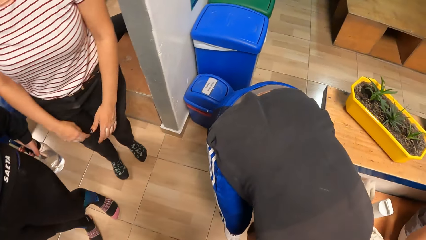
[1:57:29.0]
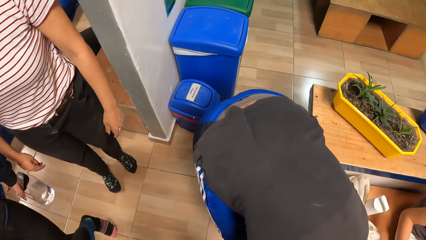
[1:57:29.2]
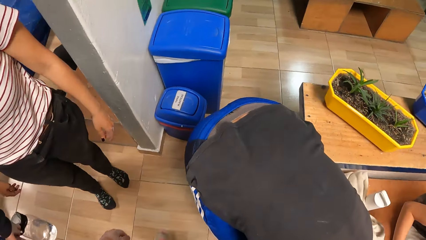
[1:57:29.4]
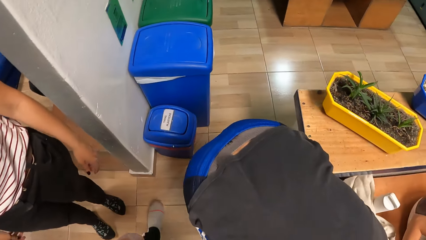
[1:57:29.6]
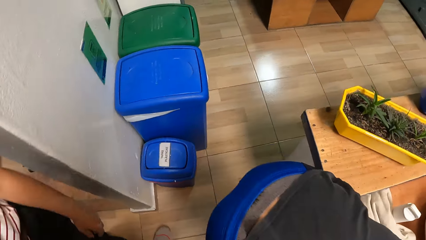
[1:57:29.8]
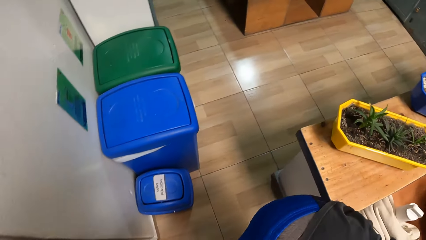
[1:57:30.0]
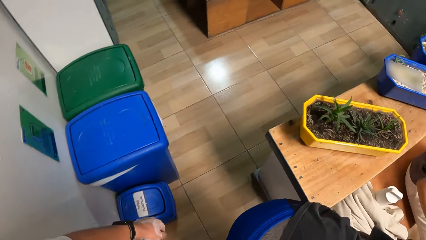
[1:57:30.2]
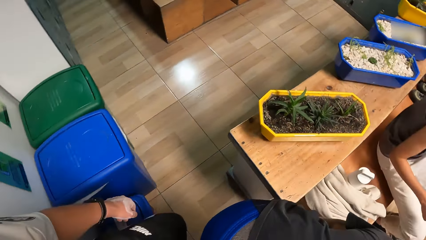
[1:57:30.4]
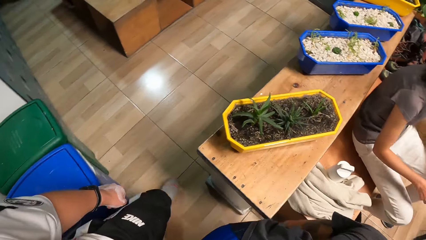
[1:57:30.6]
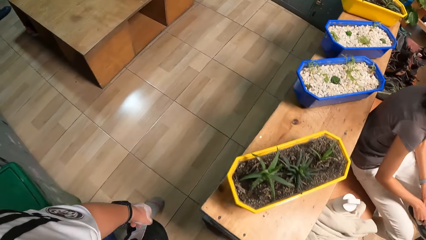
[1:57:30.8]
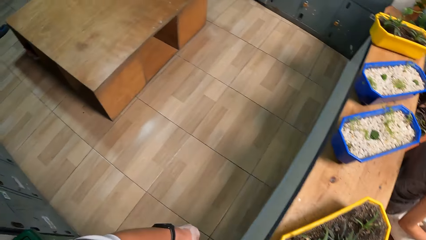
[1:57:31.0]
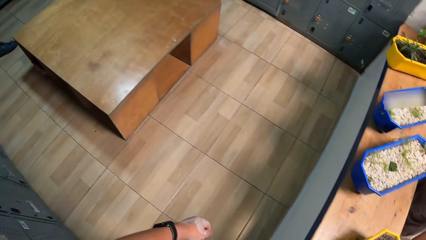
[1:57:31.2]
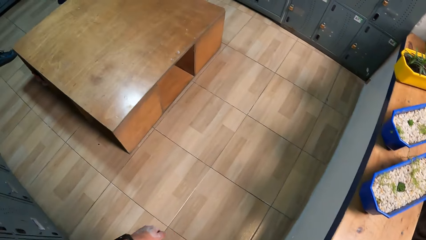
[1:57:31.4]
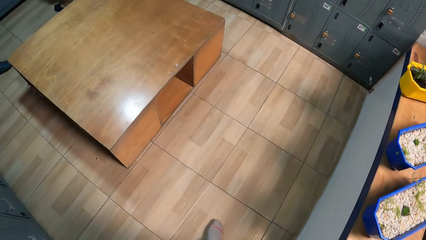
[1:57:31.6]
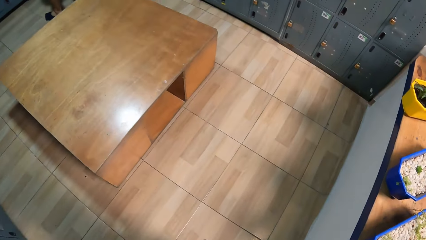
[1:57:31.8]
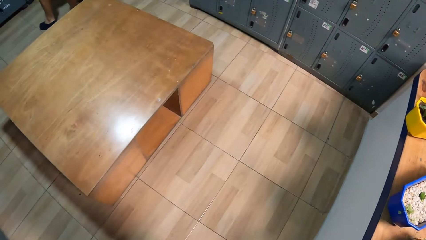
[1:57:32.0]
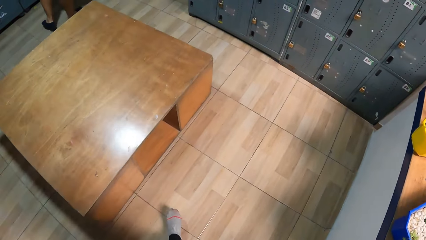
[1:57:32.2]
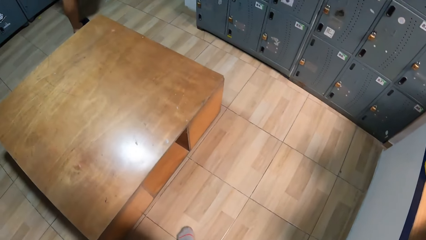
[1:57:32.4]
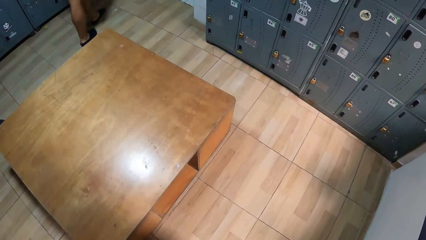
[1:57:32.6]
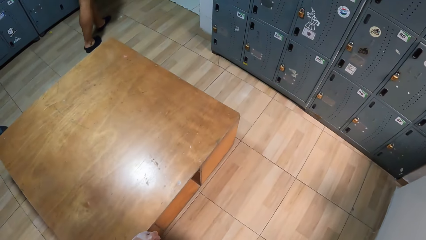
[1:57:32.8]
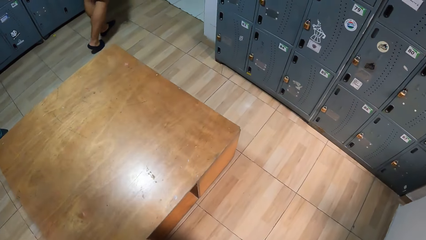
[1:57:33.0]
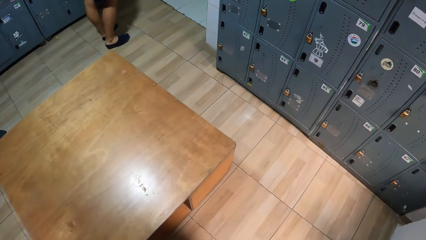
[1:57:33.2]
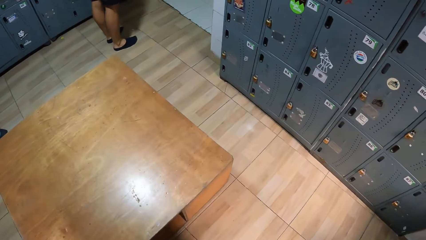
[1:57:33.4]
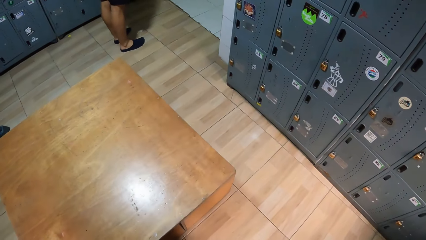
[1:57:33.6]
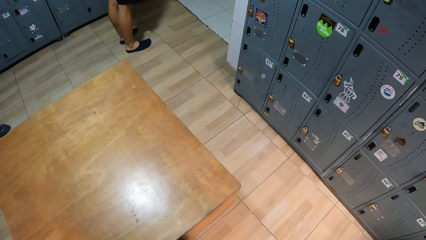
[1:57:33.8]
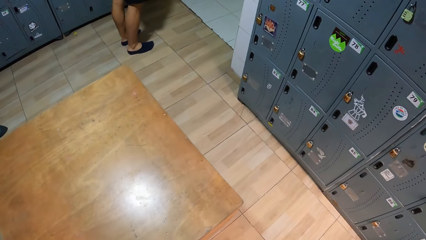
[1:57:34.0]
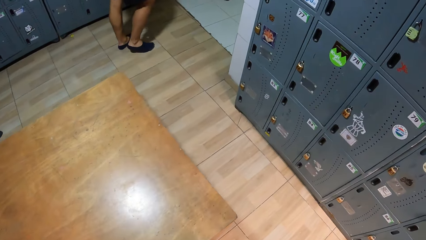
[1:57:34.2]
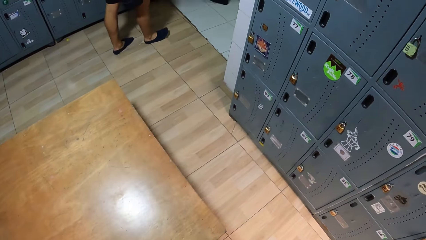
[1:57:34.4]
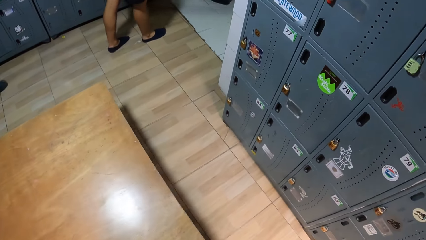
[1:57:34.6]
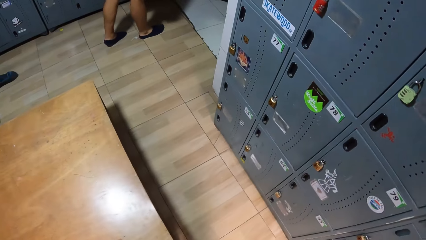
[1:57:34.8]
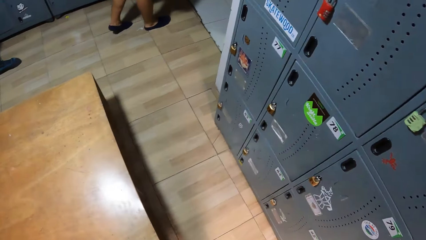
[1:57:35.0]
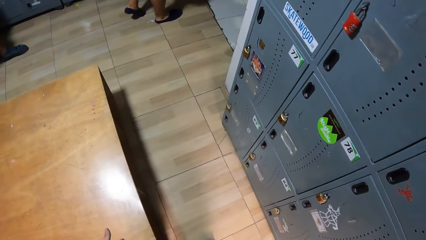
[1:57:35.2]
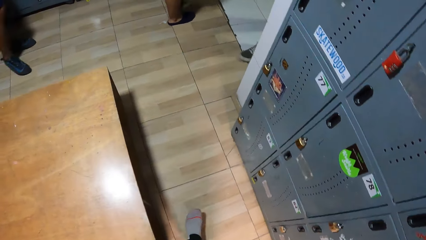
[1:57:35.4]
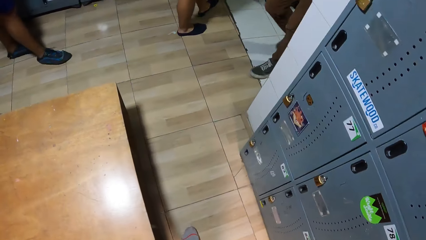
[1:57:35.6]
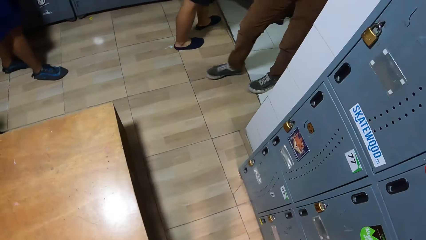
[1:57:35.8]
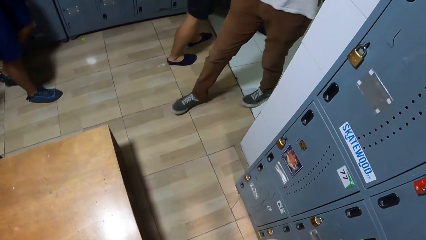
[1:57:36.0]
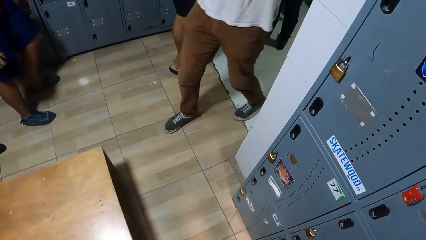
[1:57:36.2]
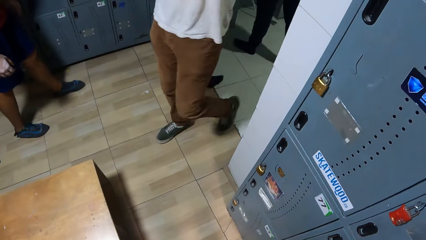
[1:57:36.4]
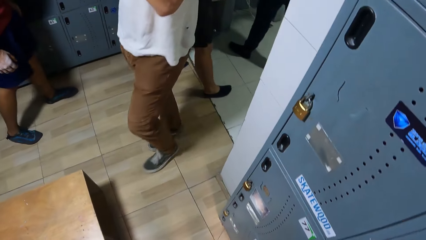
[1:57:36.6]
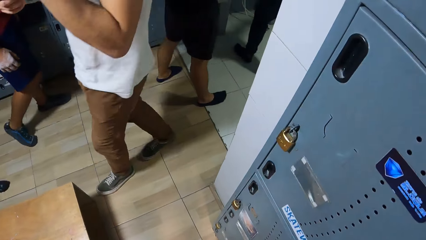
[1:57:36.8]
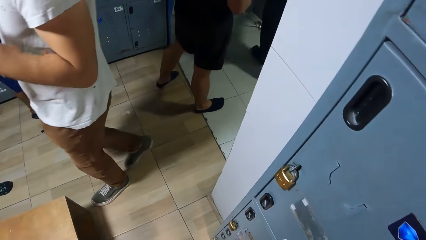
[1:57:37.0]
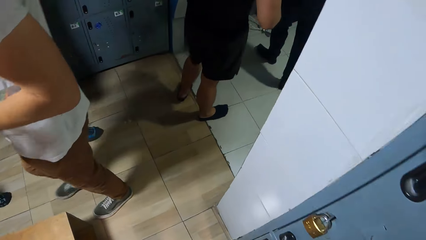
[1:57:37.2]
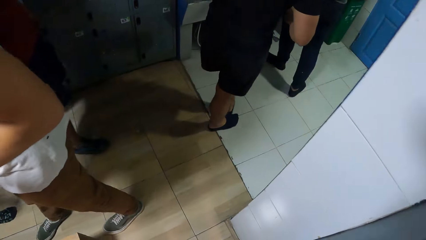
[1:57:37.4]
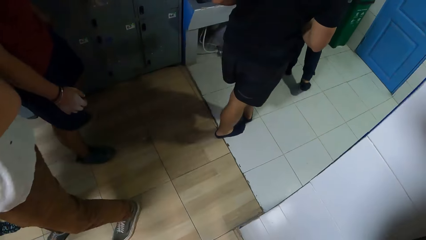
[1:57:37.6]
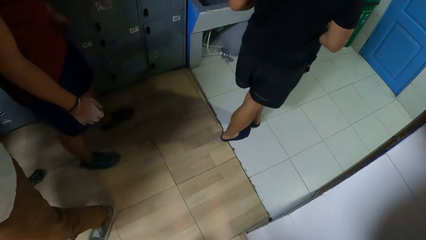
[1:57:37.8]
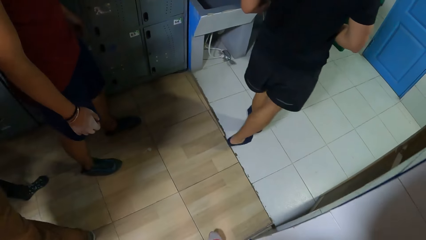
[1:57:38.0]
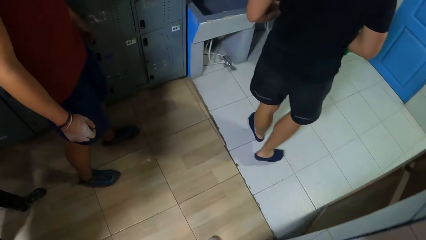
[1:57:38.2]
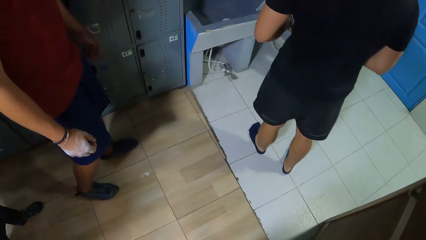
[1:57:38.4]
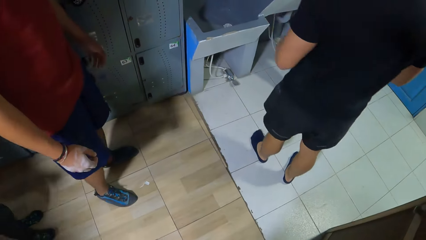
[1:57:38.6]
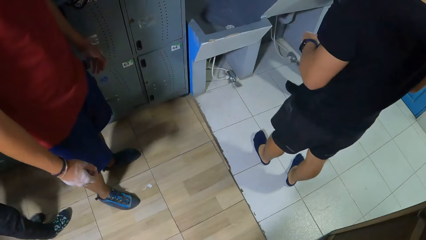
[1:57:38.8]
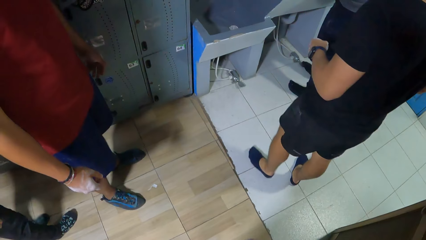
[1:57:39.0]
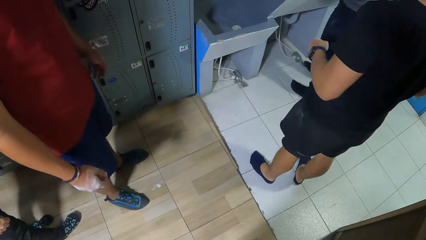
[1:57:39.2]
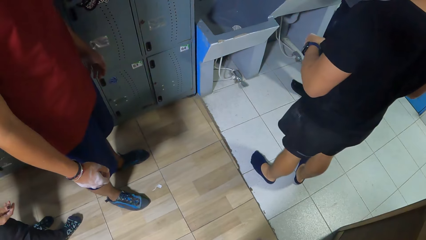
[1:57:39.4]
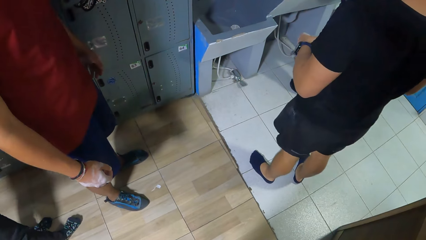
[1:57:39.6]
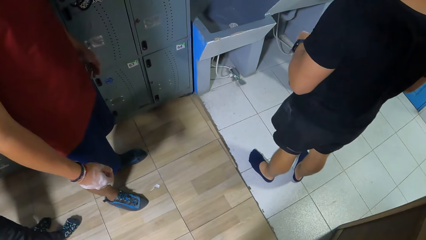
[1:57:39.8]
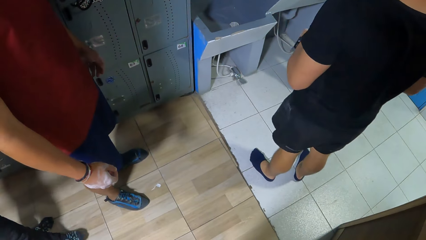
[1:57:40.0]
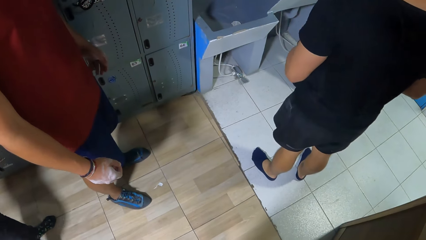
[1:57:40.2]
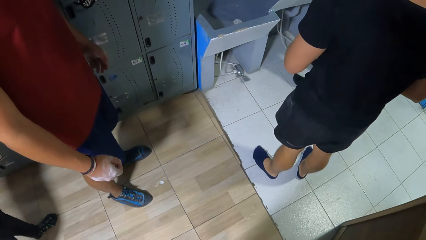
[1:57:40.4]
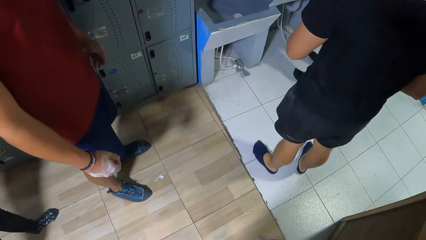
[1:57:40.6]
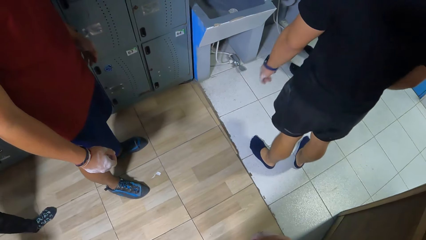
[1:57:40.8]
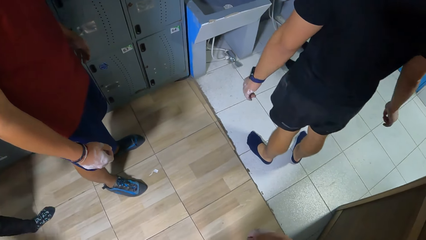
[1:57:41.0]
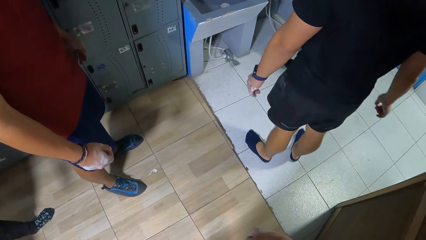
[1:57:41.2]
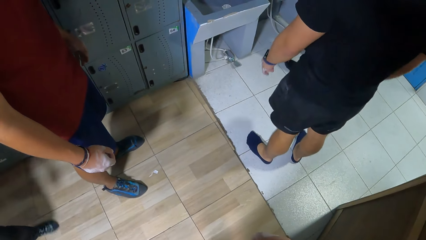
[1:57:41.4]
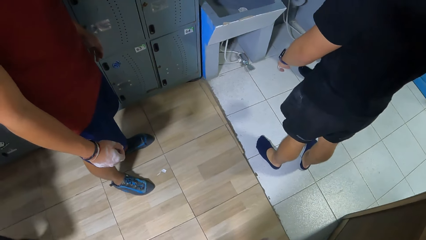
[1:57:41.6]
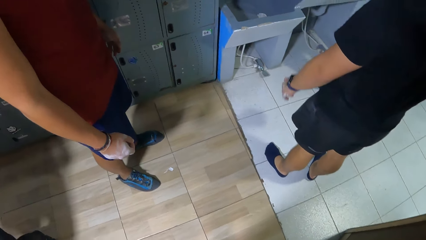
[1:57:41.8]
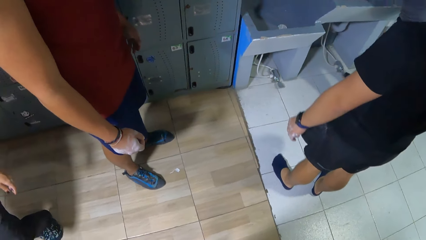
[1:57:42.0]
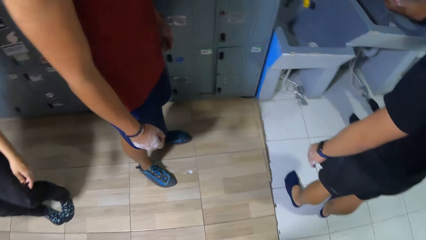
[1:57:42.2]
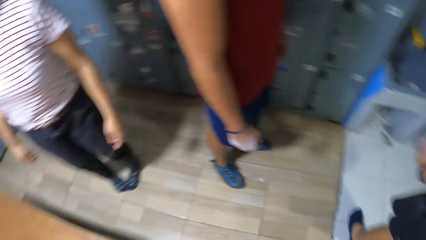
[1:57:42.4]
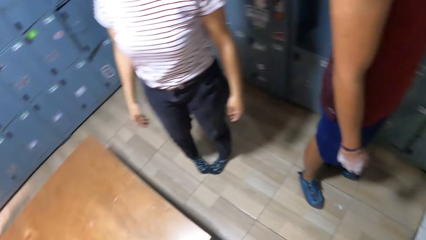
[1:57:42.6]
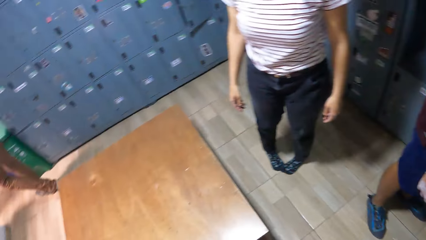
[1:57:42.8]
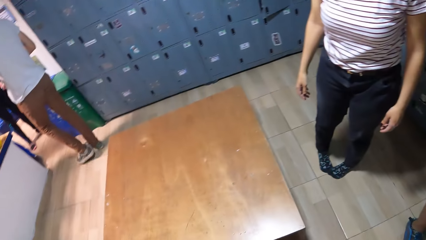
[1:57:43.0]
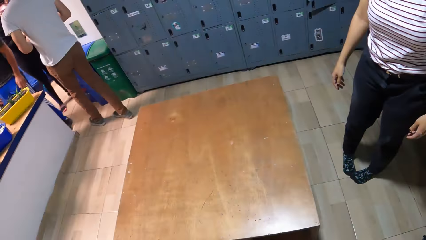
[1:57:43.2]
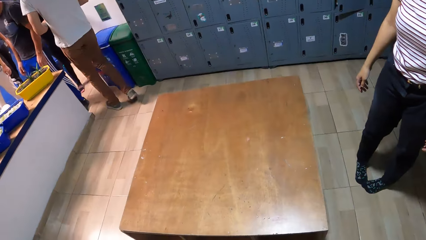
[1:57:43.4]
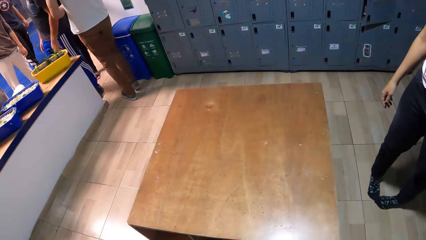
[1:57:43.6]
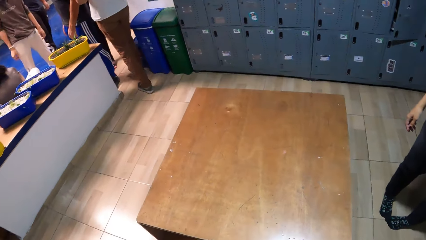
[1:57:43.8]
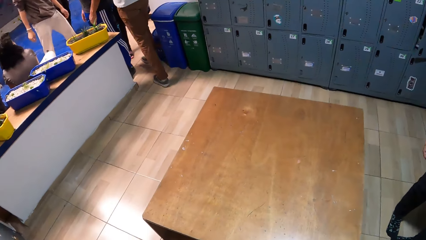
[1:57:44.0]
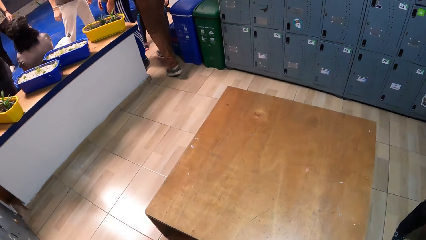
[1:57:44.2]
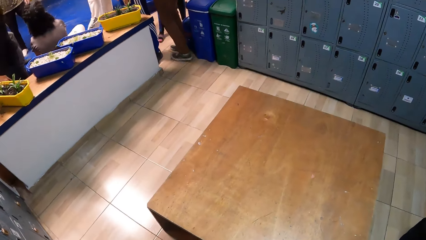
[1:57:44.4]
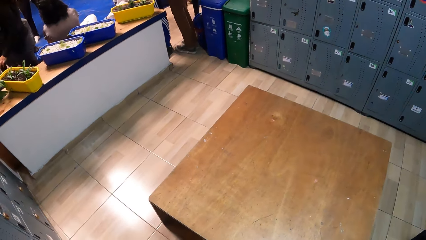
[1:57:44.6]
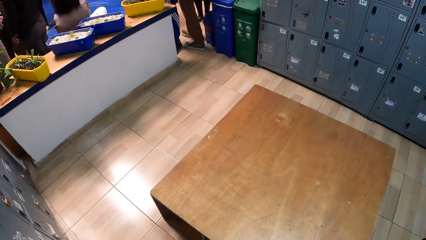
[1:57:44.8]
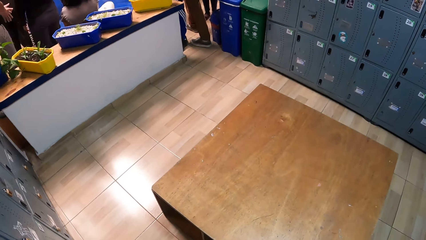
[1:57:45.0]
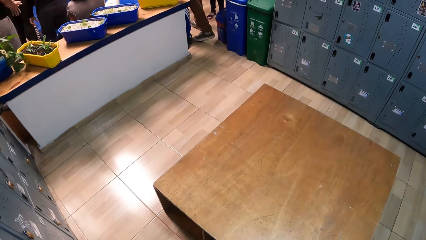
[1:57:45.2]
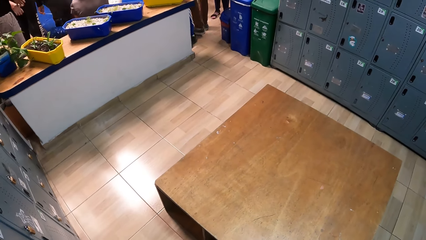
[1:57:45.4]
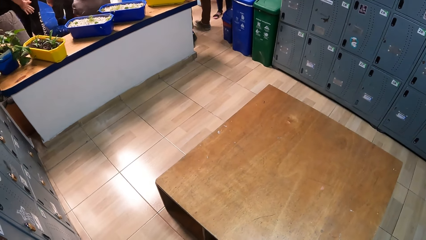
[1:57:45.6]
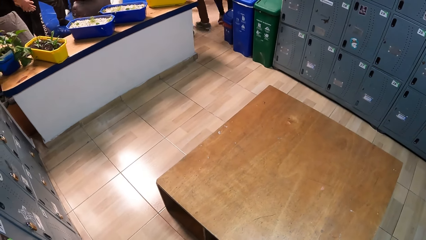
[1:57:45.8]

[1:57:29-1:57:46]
The camera wearer enters into a locker room. They stand along the room and look around the room.
